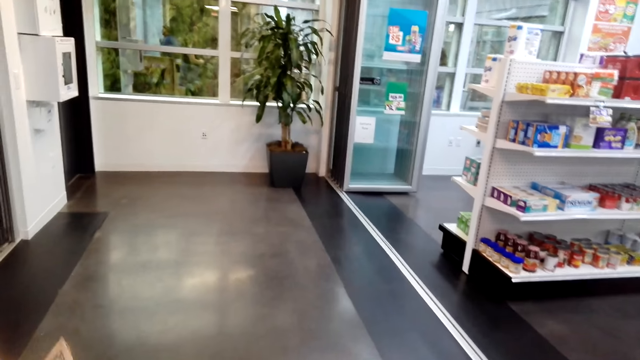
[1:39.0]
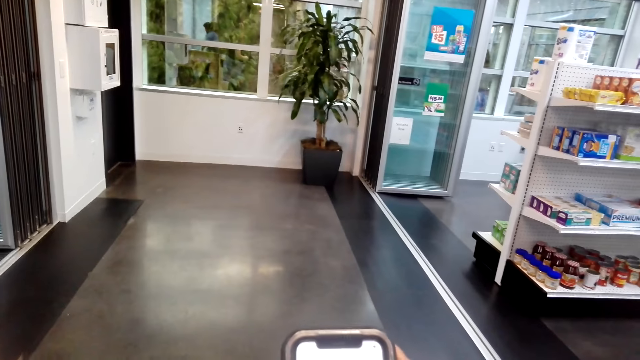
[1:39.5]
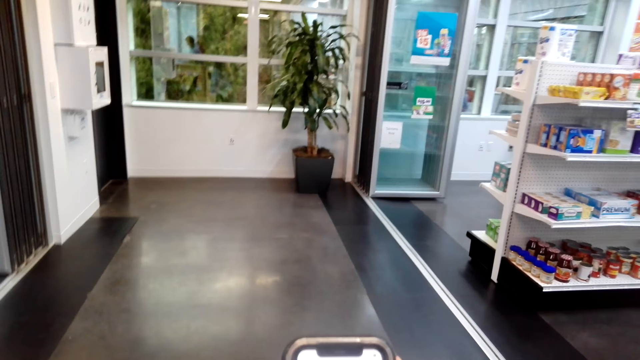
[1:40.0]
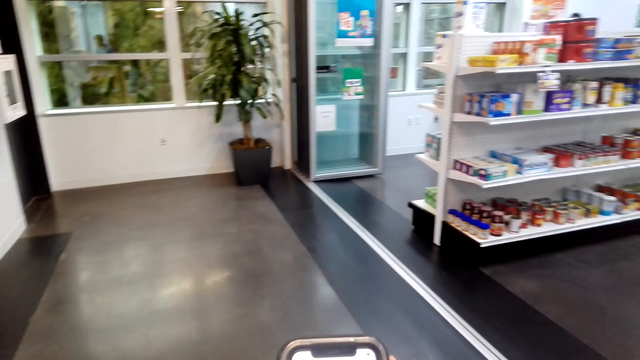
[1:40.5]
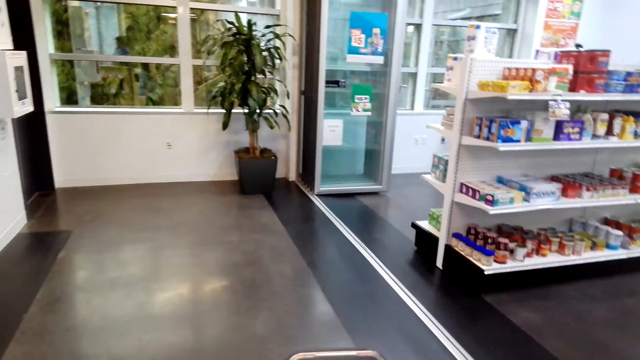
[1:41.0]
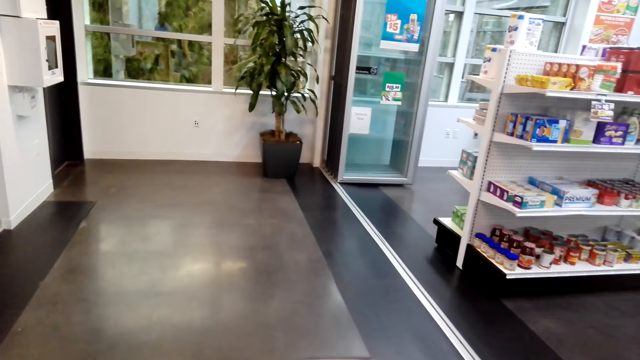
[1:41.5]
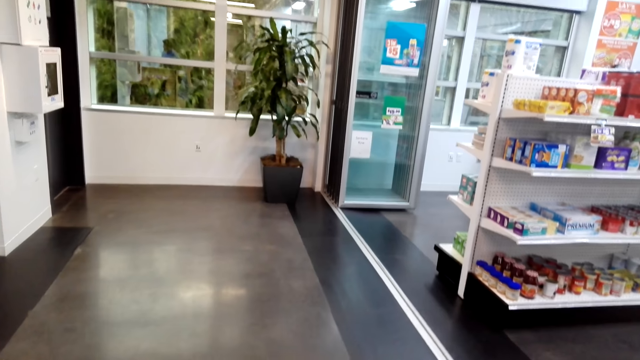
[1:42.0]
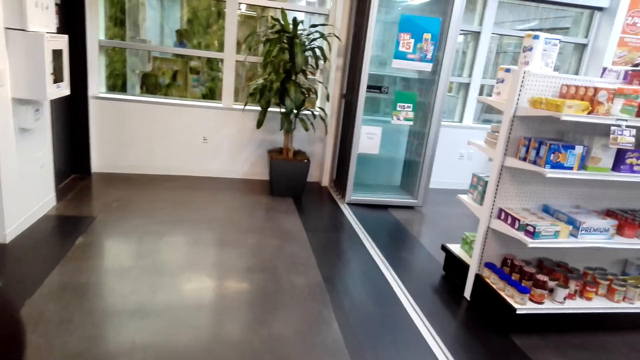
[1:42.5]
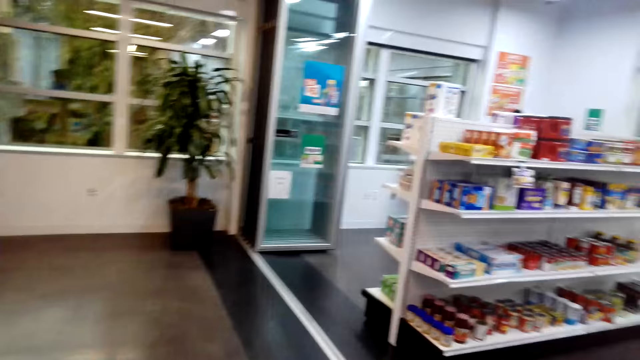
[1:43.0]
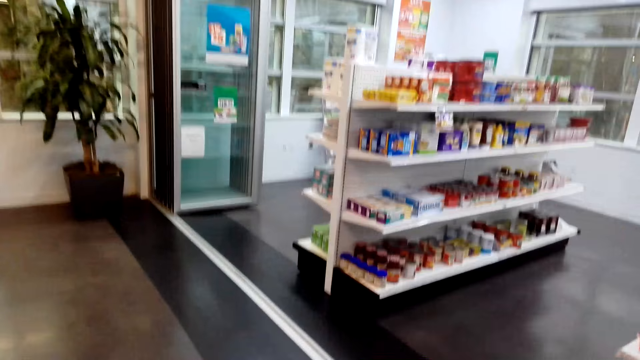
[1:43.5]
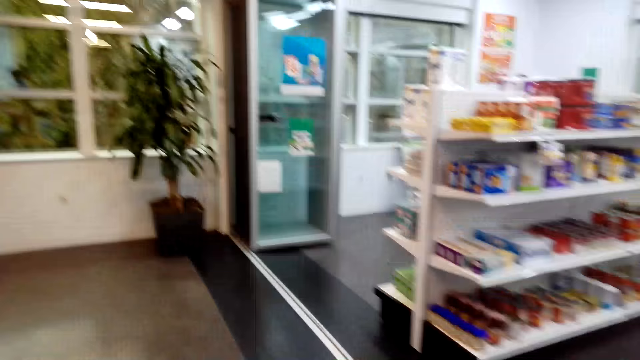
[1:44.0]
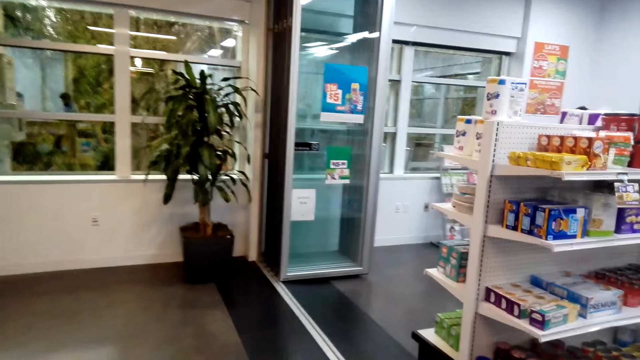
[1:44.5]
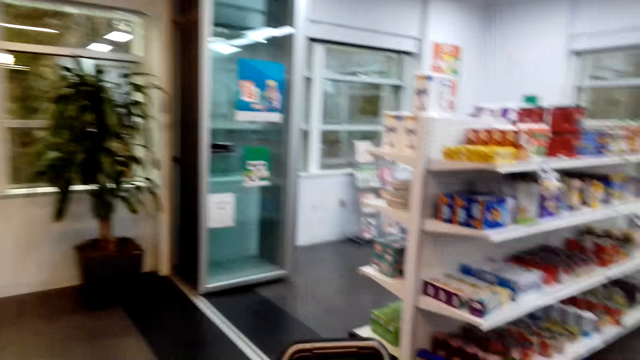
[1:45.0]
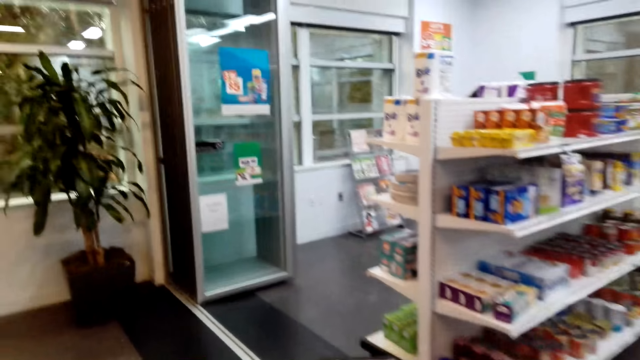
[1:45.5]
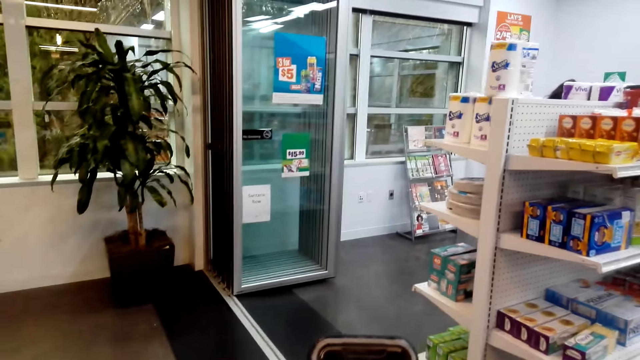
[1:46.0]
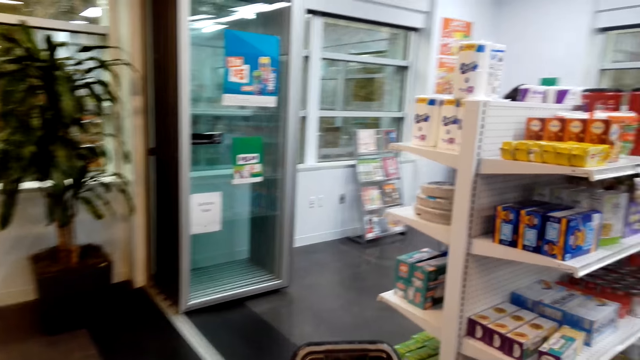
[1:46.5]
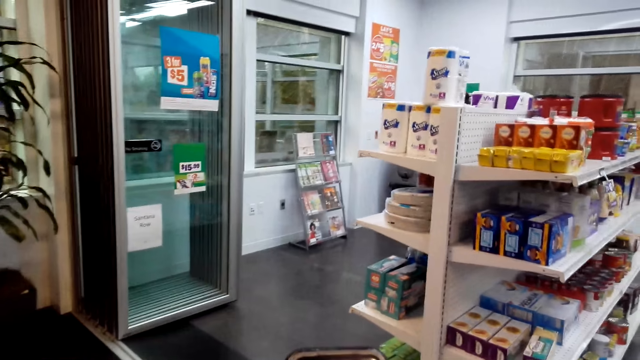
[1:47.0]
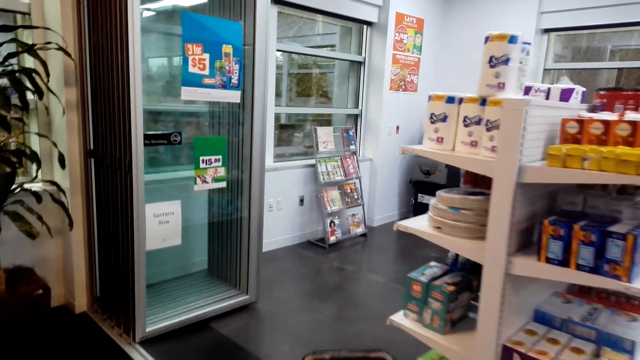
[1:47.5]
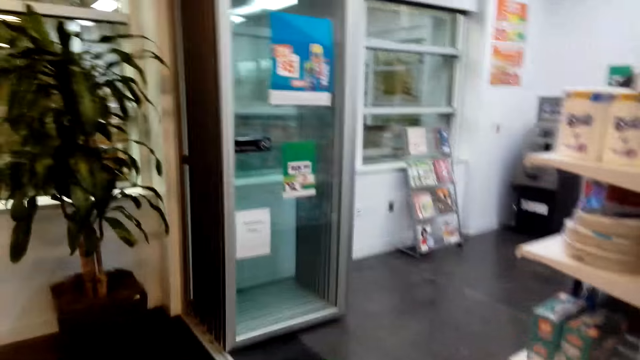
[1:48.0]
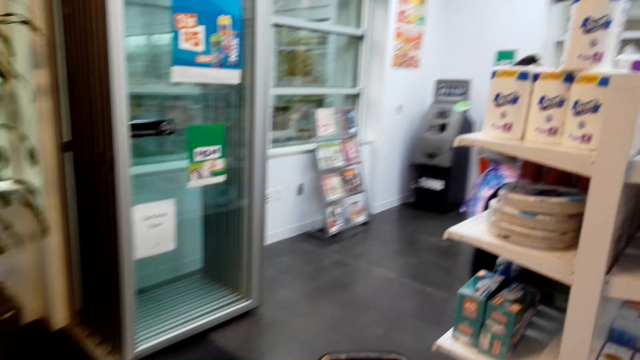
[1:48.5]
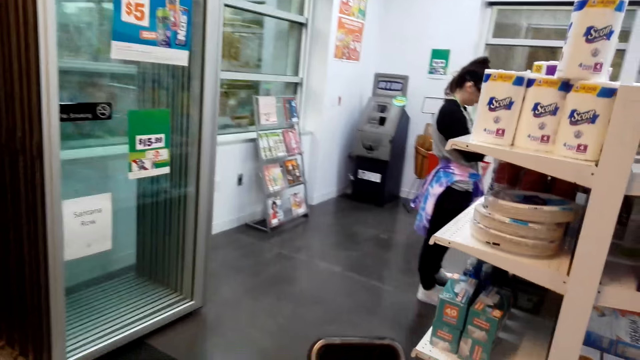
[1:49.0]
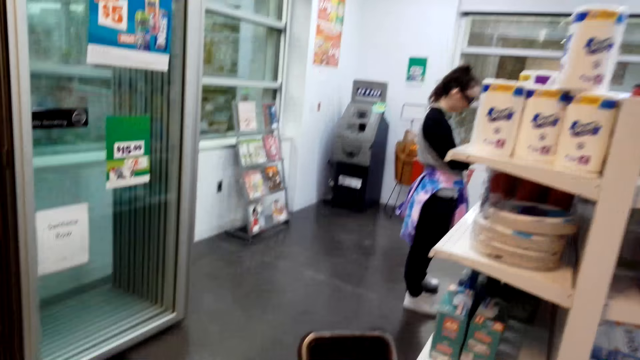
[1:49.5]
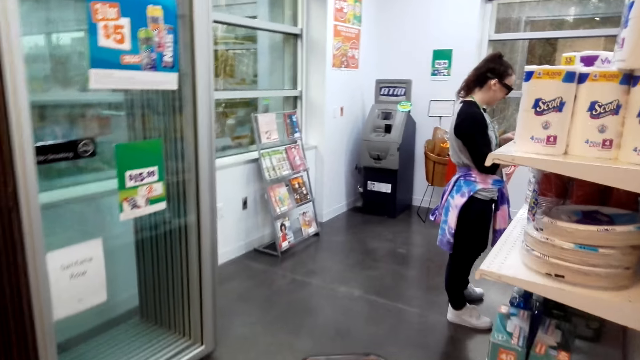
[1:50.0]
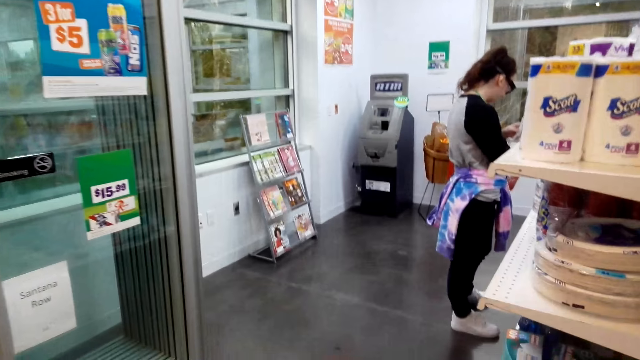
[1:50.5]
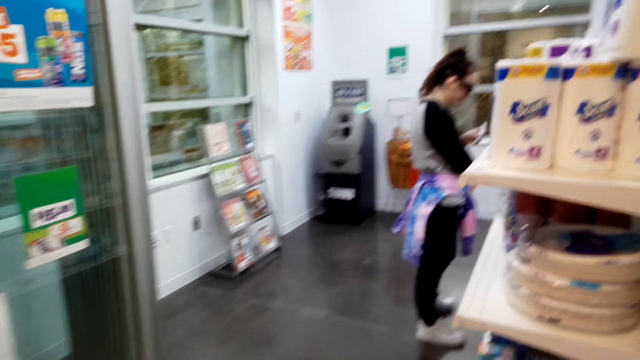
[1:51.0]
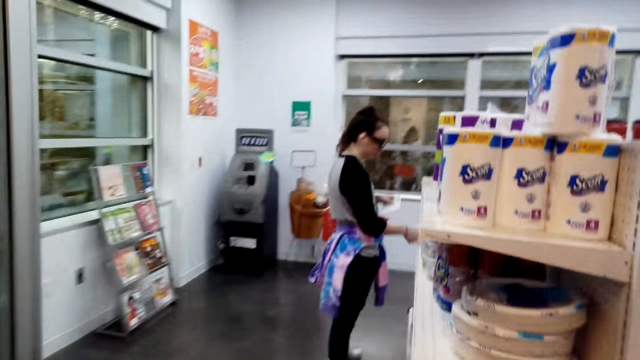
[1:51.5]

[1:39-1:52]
The camera wearer operates a phone. They walk in the supermarket with a lady. They operate the phone. They walk around.

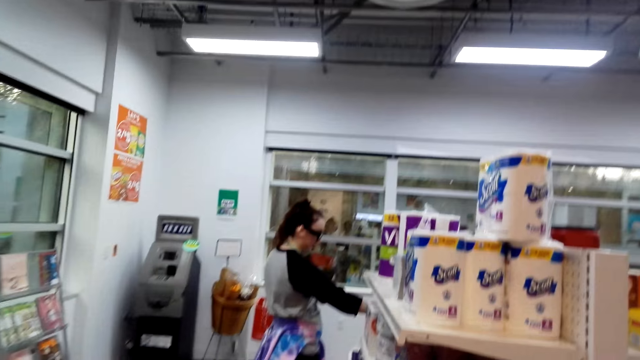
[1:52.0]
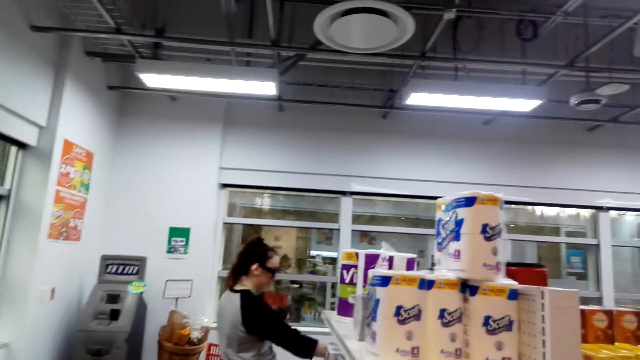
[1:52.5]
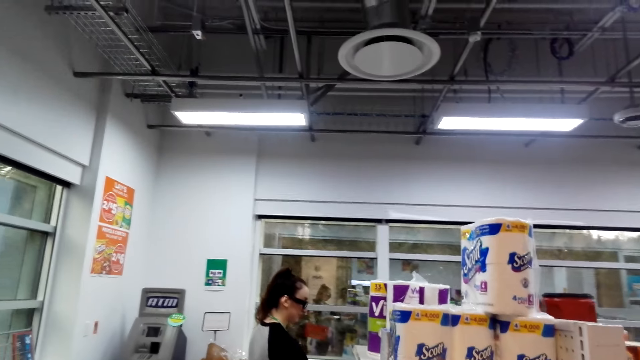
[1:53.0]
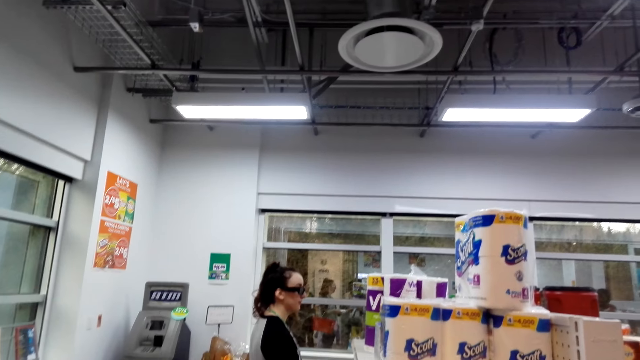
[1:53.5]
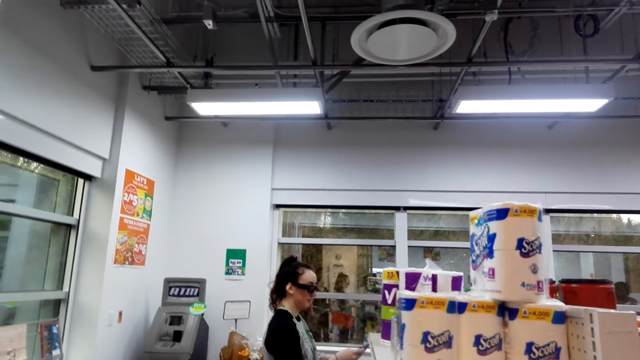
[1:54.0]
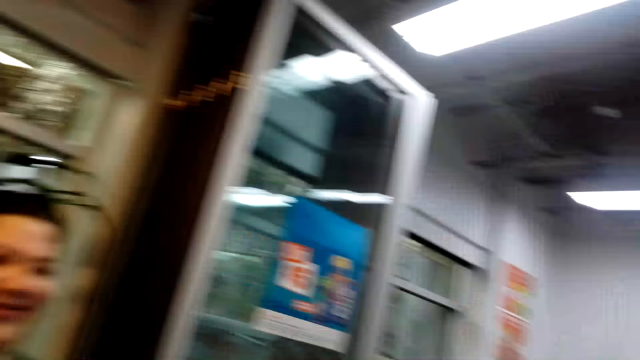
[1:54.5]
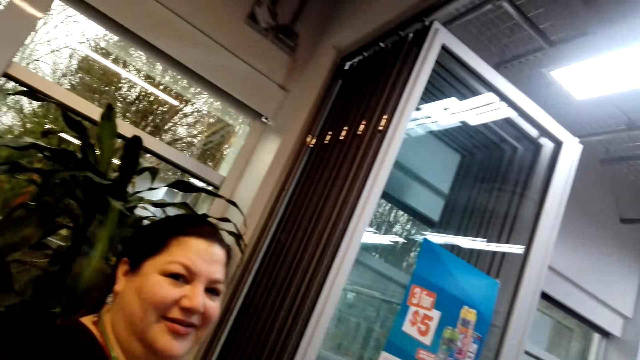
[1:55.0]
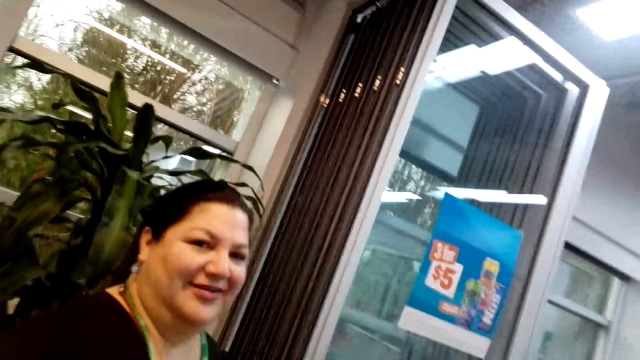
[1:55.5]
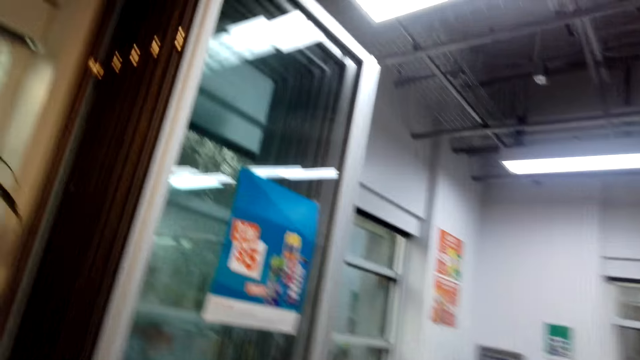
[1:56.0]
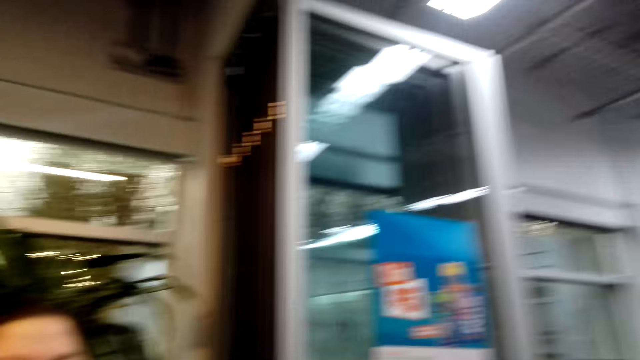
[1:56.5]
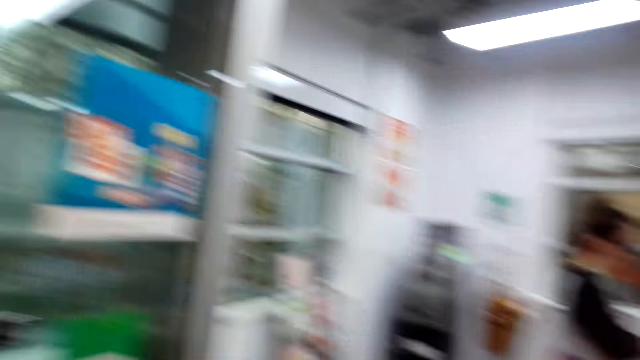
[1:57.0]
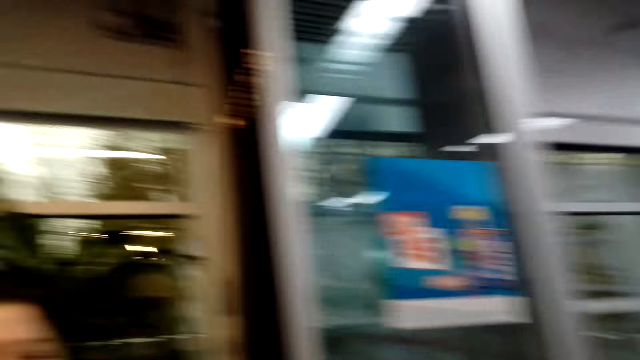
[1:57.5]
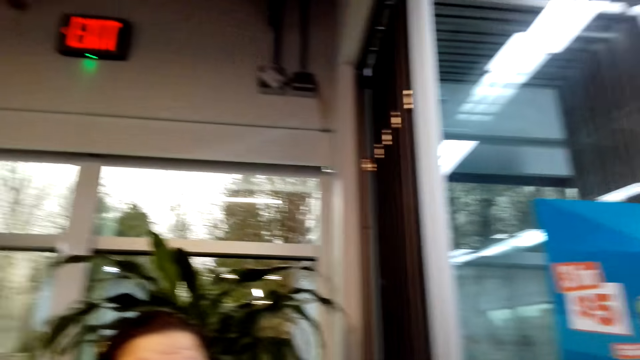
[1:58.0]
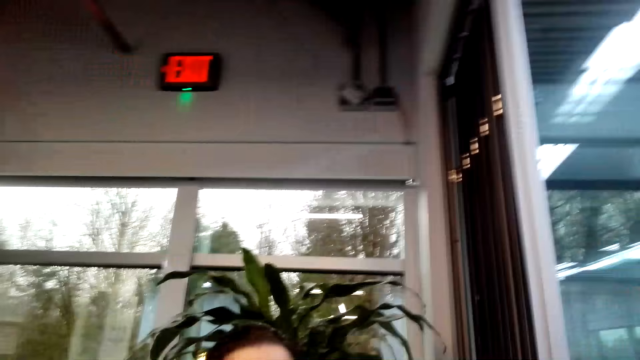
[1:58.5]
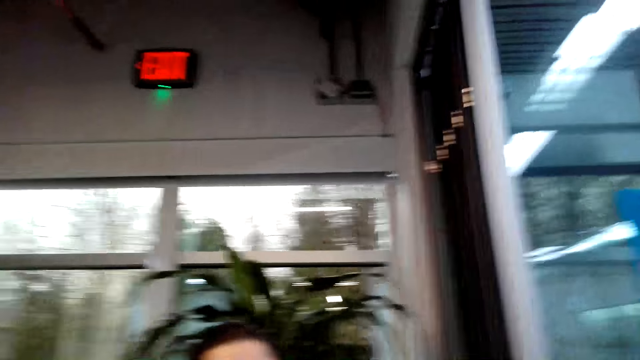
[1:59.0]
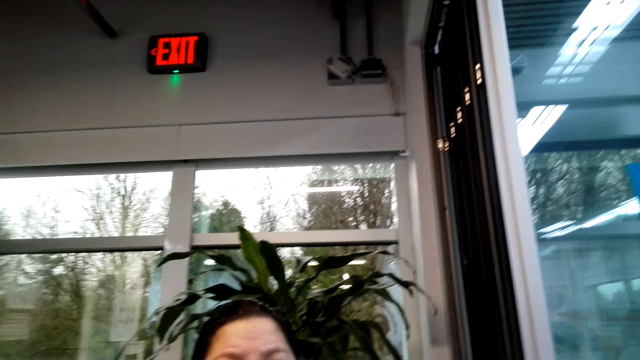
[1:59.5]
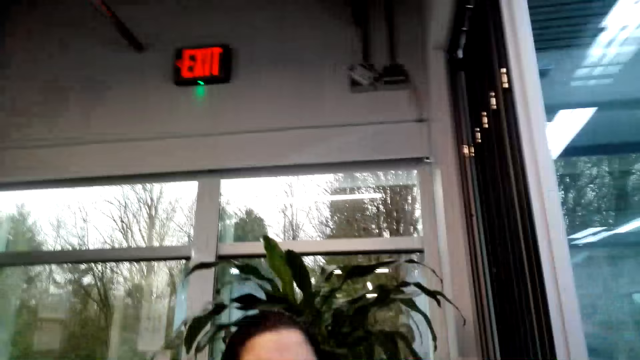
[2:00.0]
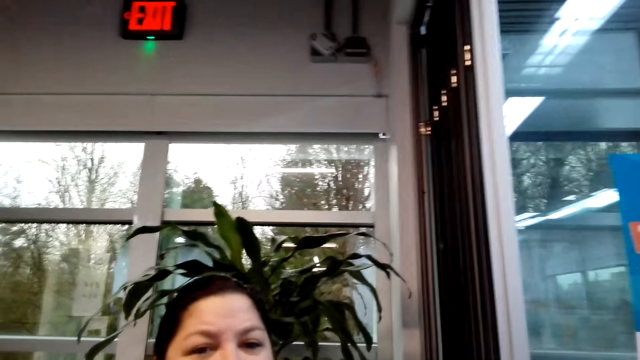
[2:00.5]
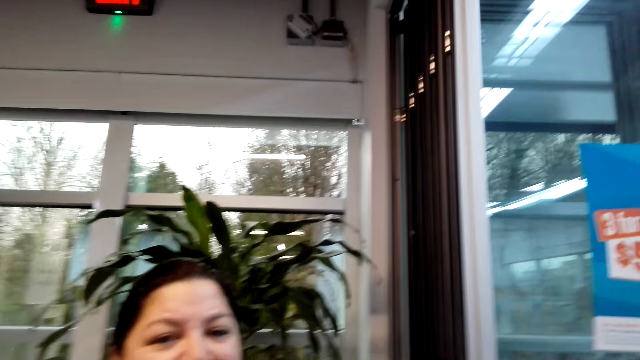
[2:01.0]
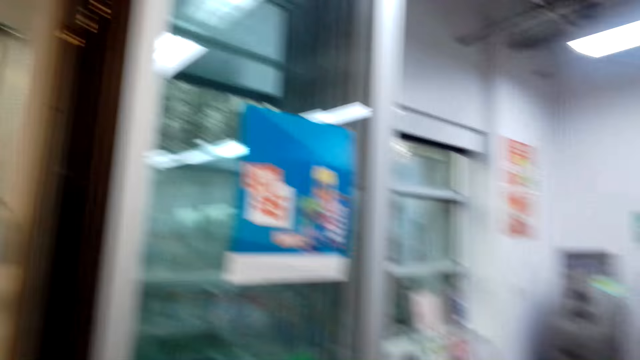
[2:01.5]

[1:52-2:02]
The camera wearer looks around. A woman converses with the camera wearer. The camera wearer looks around. The woman converses with the camera wearer.
